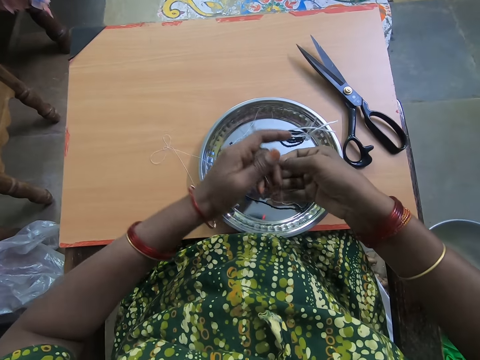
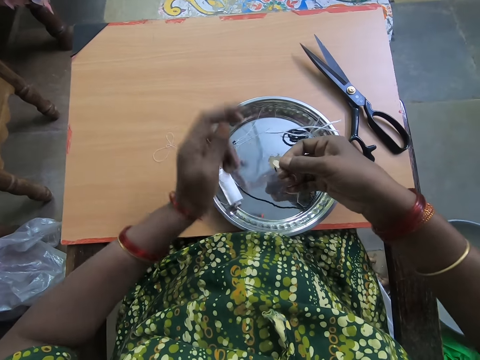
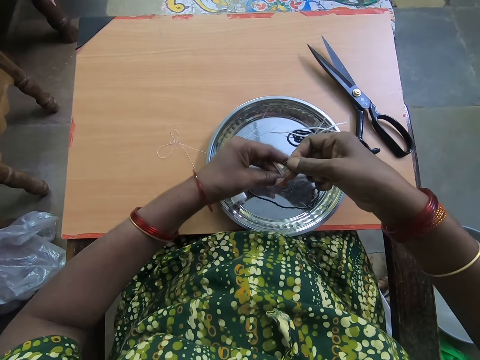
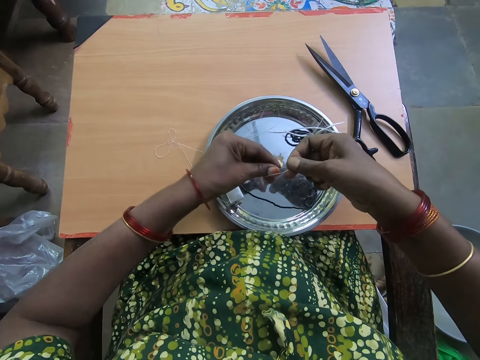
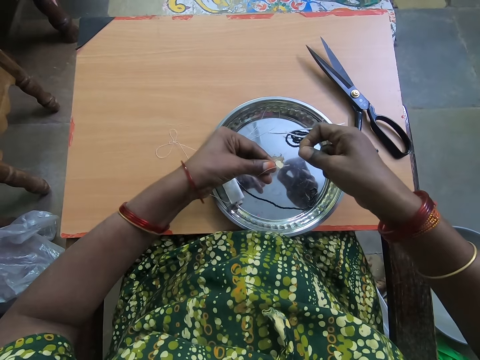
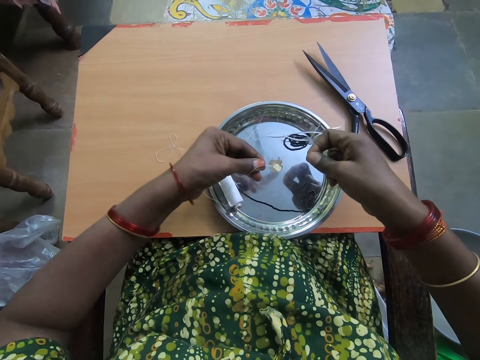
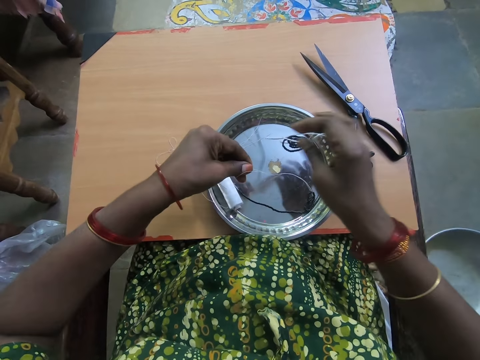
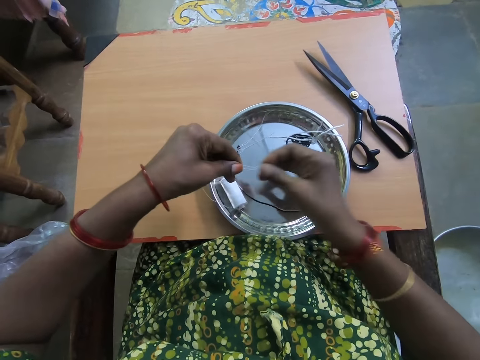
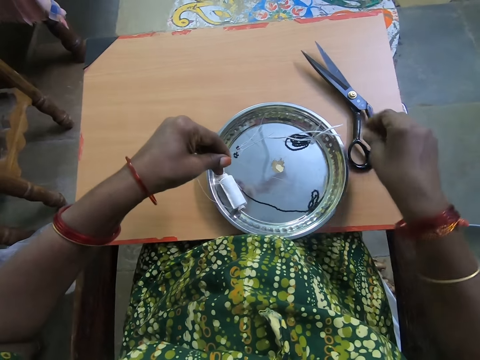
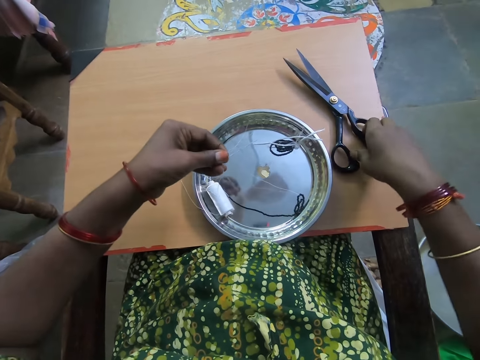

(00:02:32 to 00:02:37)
The camera wearer passes the thread to her right hand. She passes the thread to her left hand. She adjusts the thread in her right hand. She picks a pair of scissors on the table.

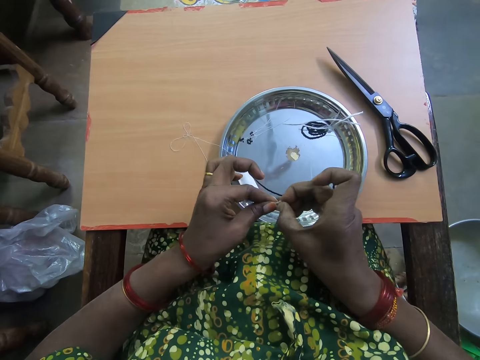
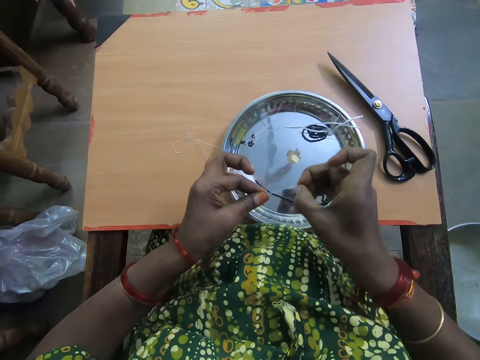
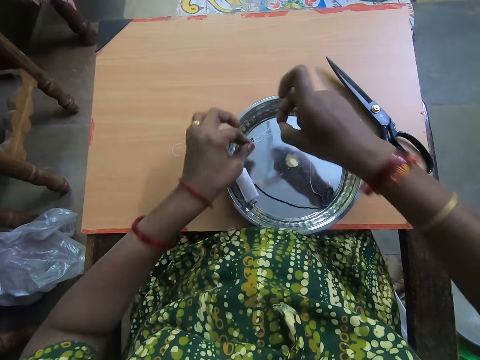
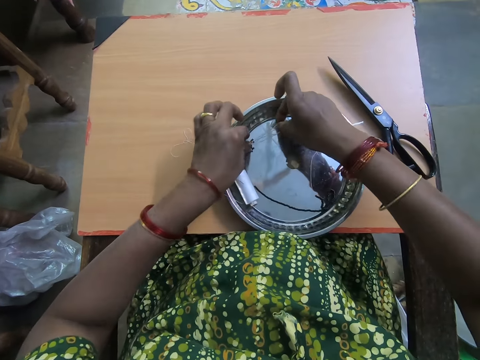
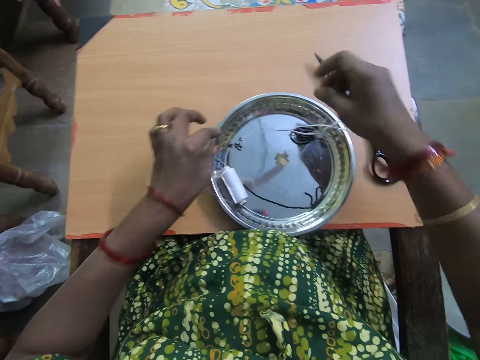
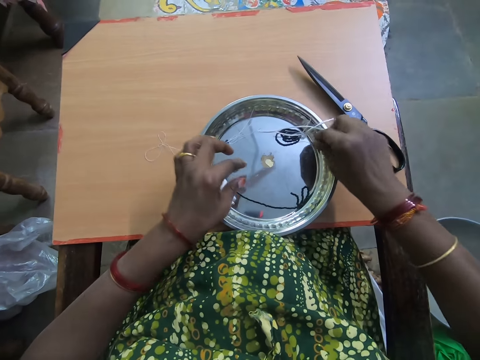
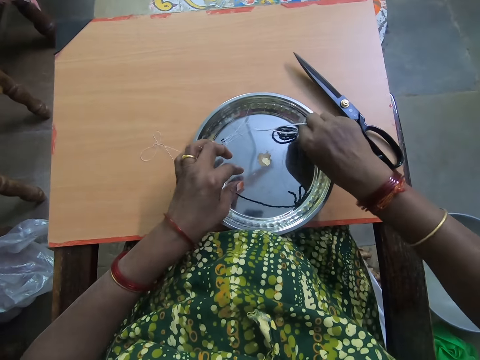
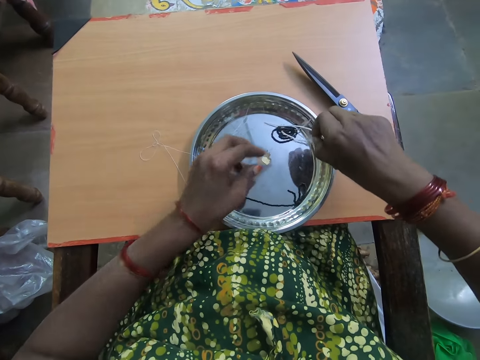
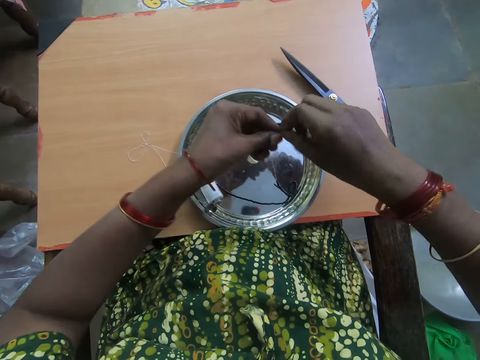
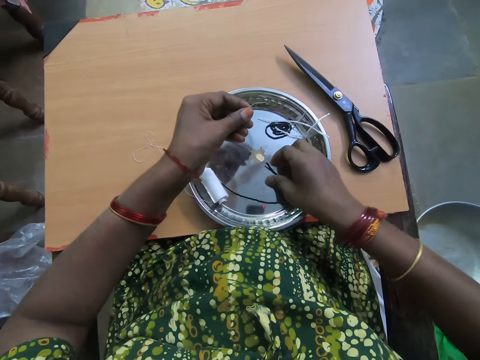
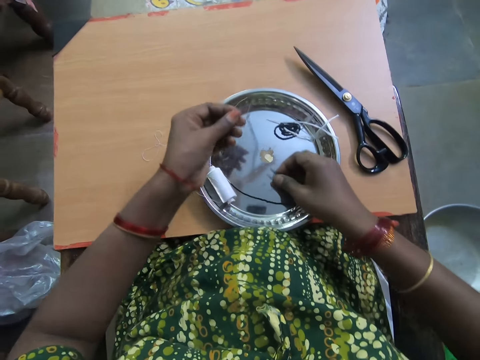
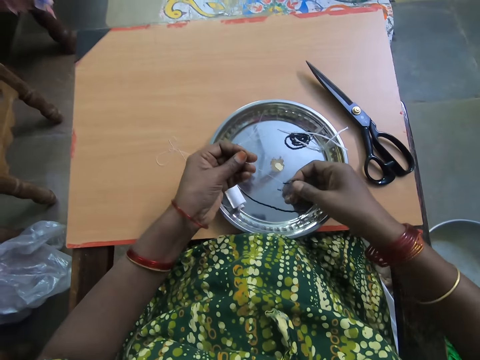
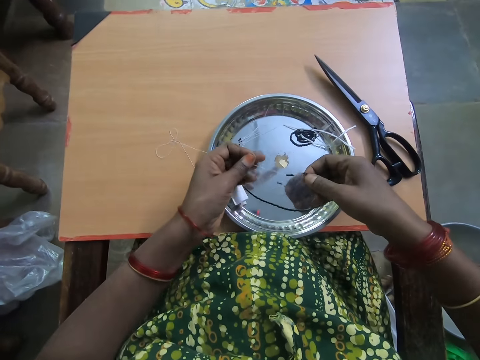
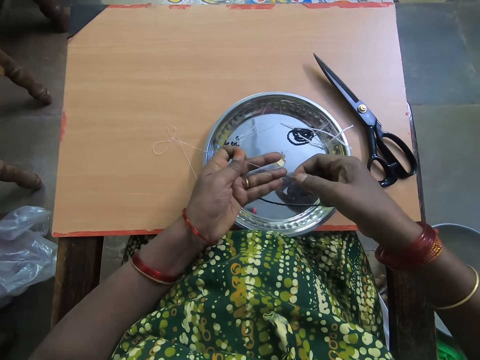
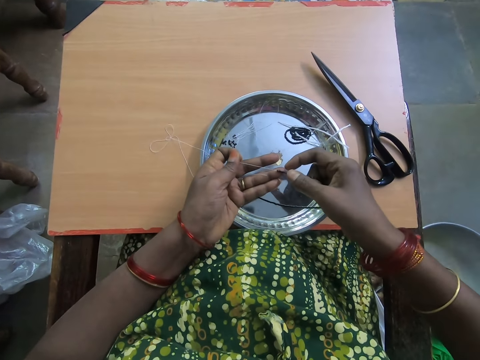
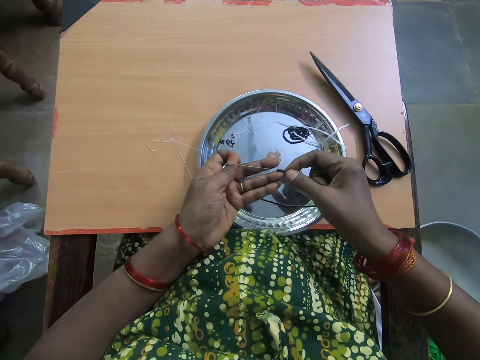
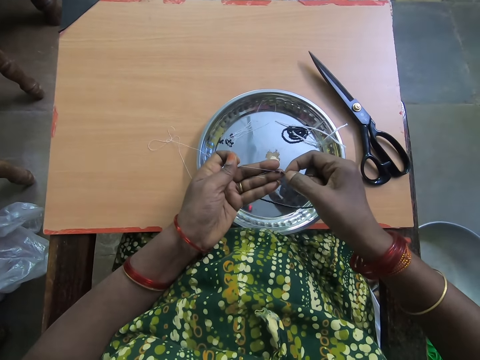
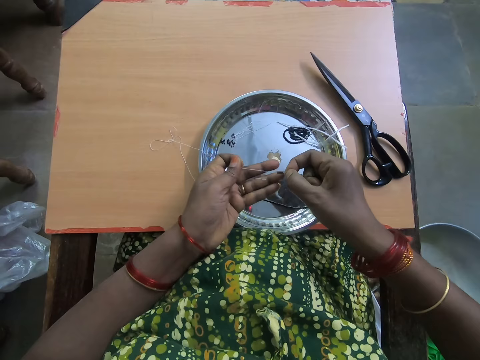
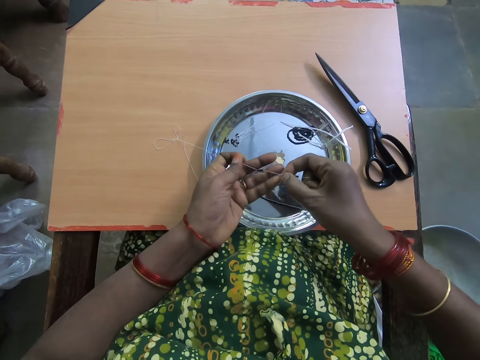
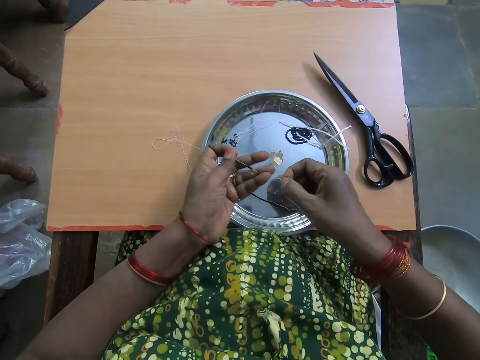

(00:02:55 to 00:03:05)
The camera wearer drops the beaded thread on the plate with both hands. She picks up a thread from the plate with her right hand. She passes the thread to her left hand. She separates the beads in the thread with her right hand. She stretches the beads in the thread.

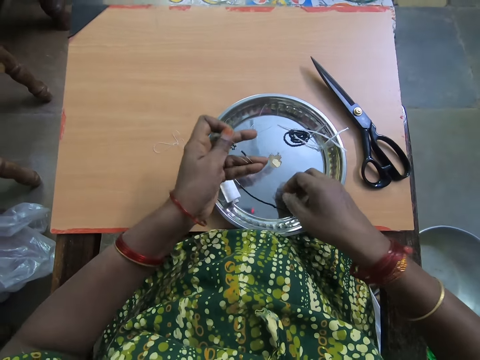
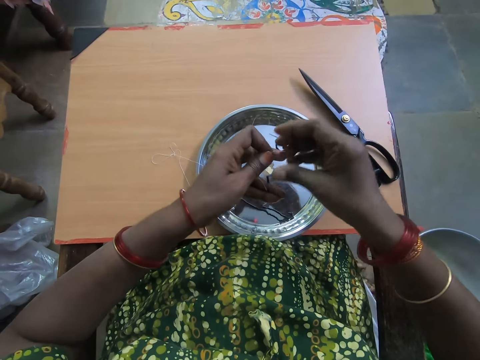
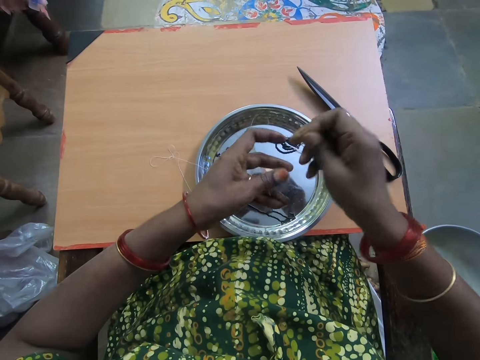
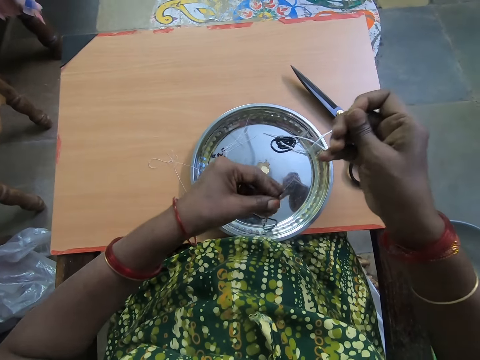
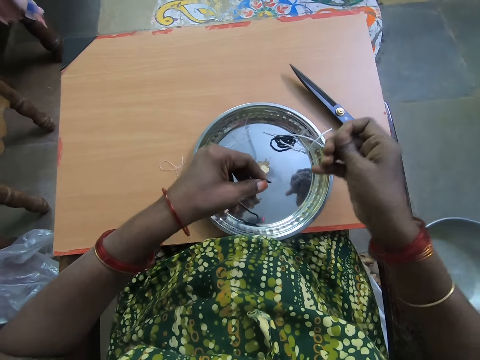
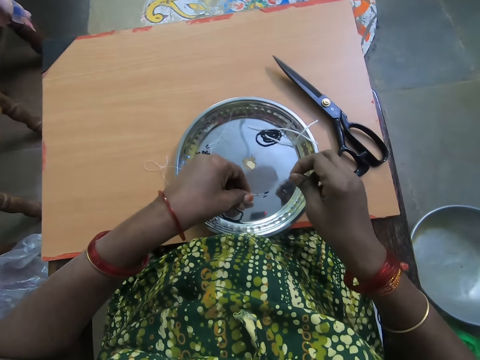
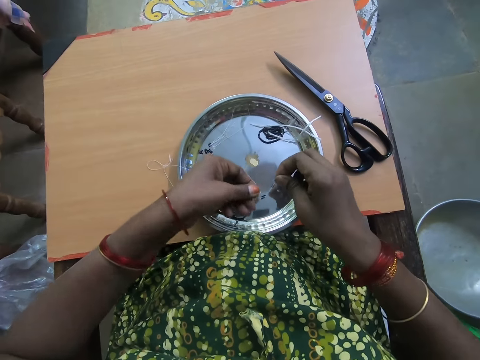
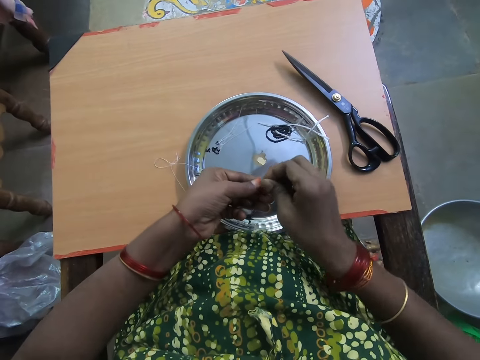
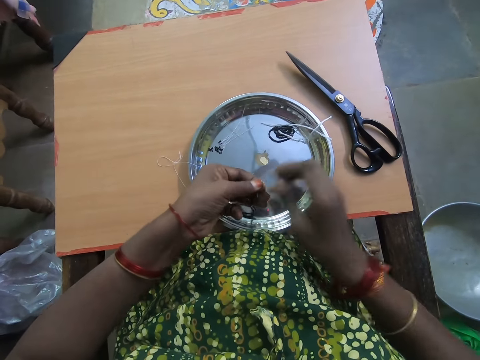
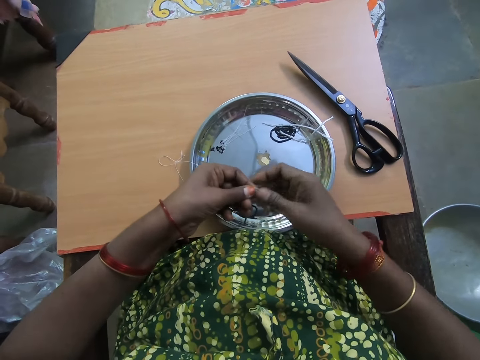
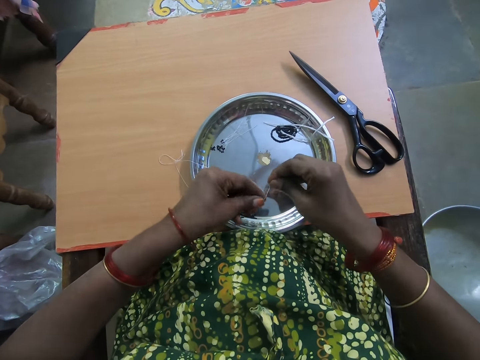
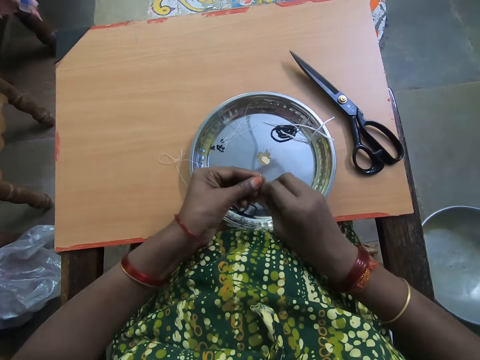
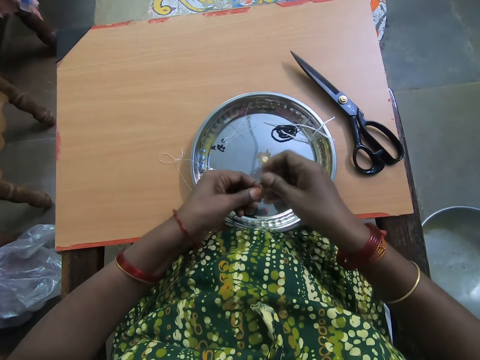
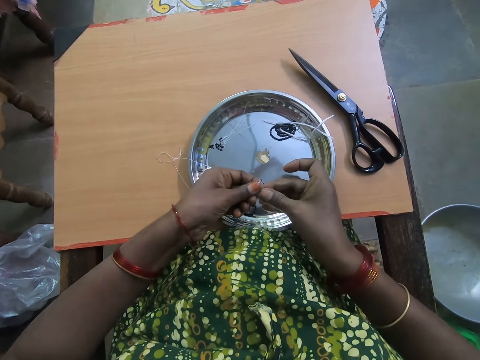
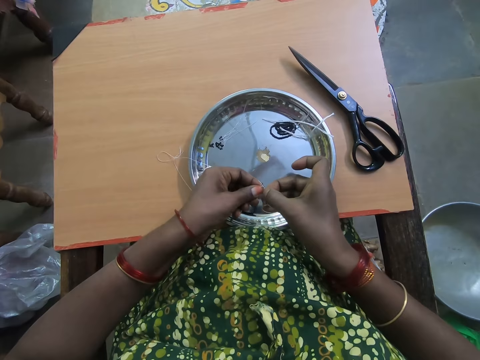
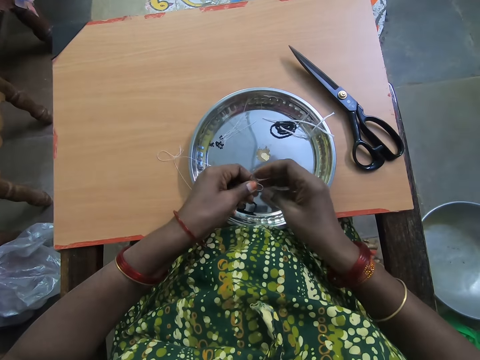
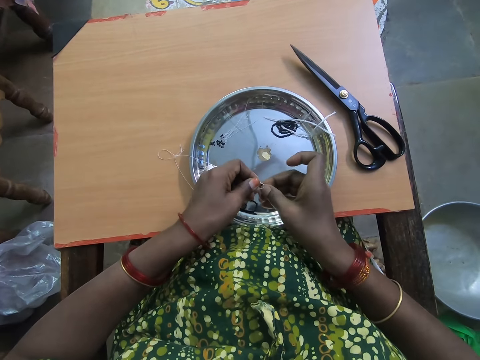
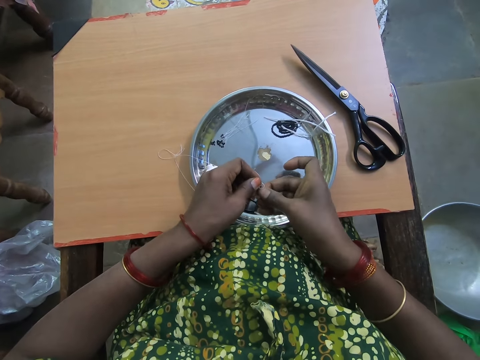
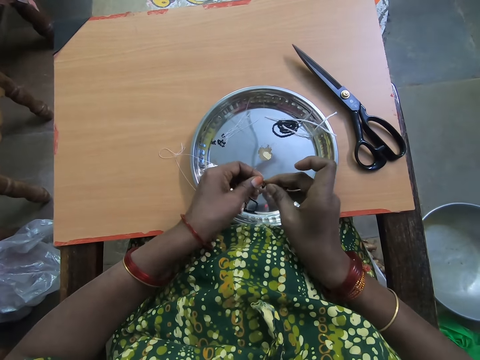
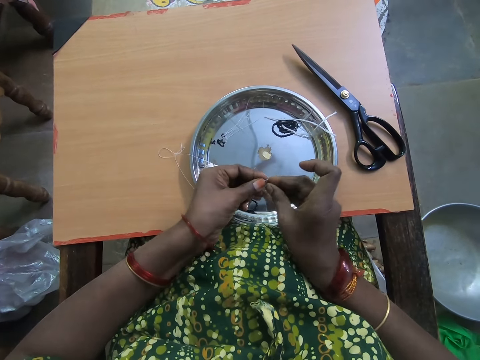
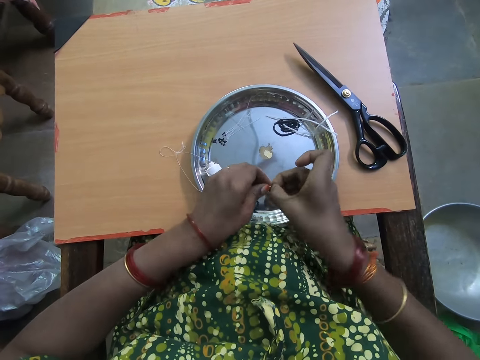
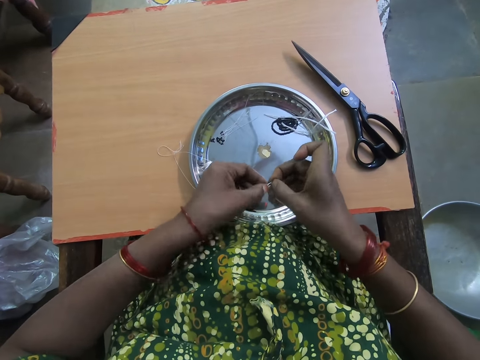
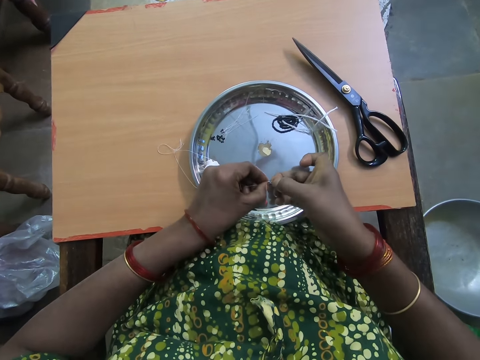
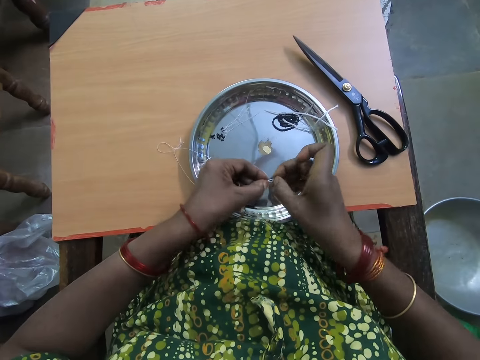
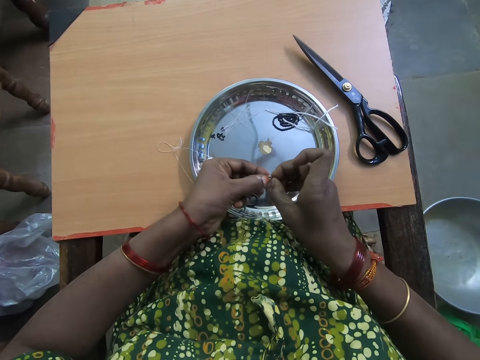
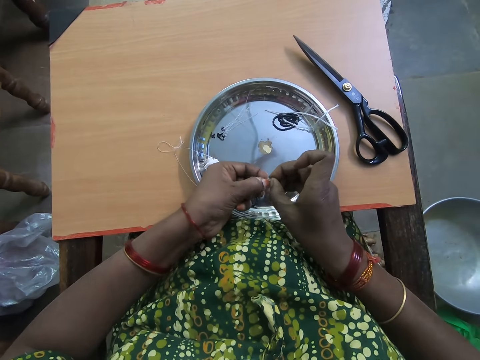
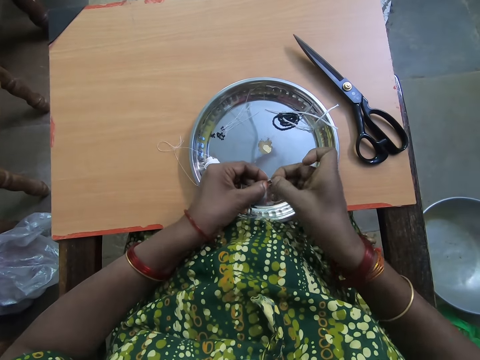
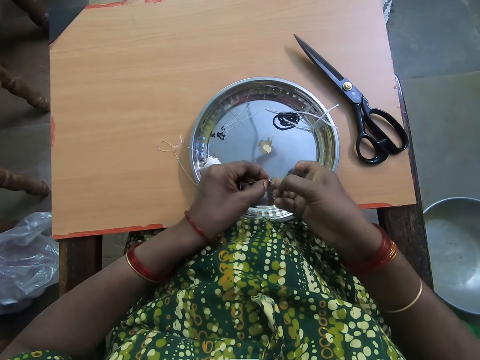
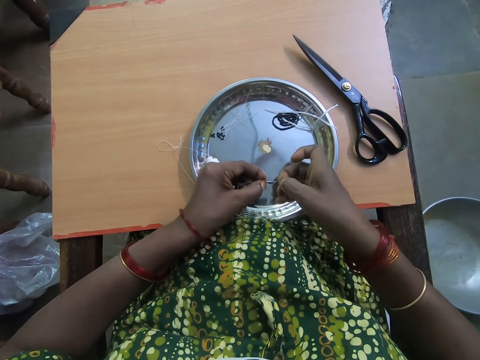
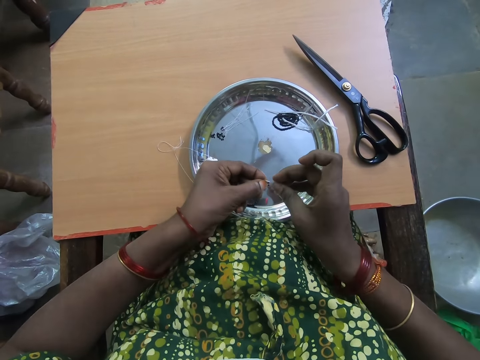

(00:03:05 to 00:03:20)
The camera wearer holds the tip of the thread with her right hand. She holds the beaded thread with her left hand. She adjusts the bead in the thread with both hands. She passes the tip of the thread to her left hand. She ties the tip of the thread with both hands.
